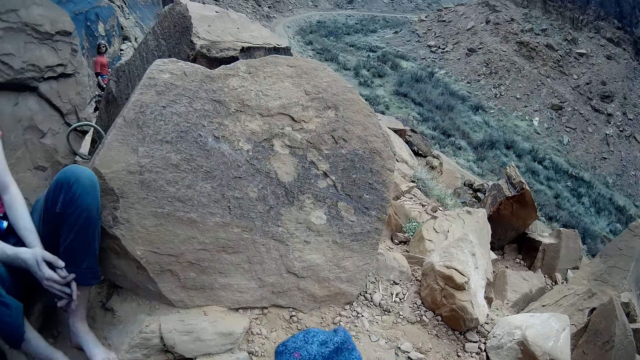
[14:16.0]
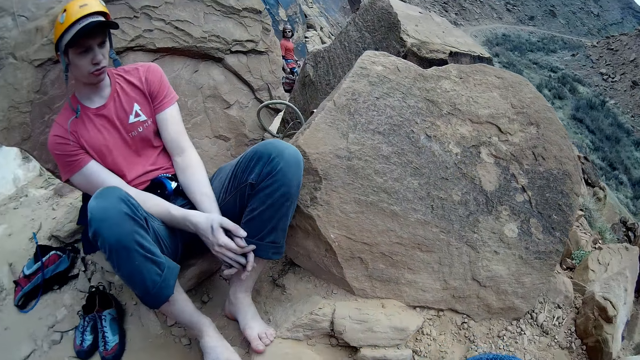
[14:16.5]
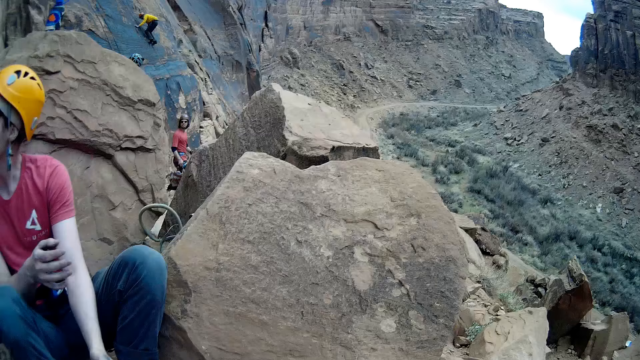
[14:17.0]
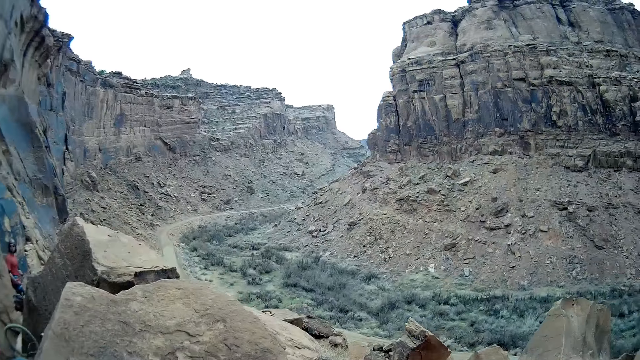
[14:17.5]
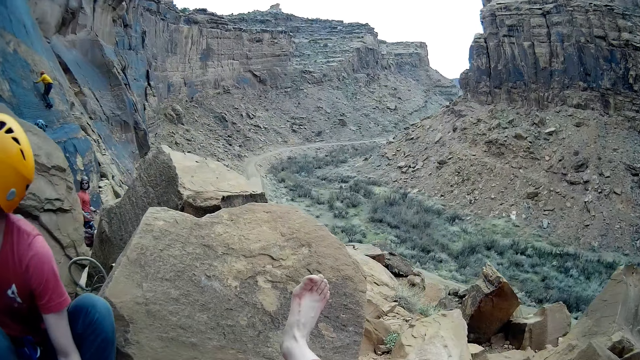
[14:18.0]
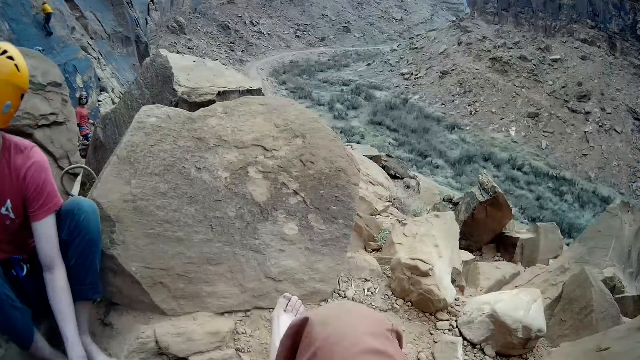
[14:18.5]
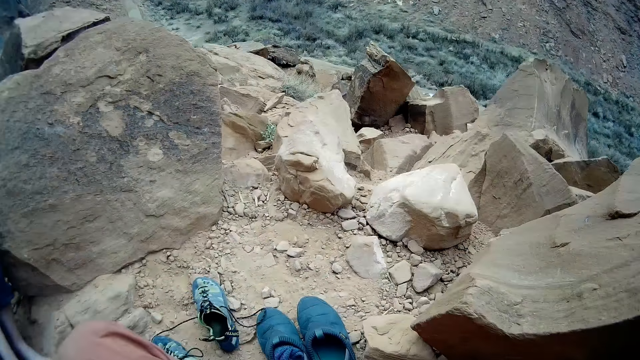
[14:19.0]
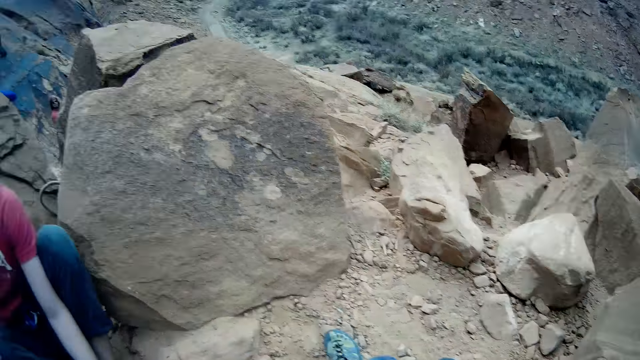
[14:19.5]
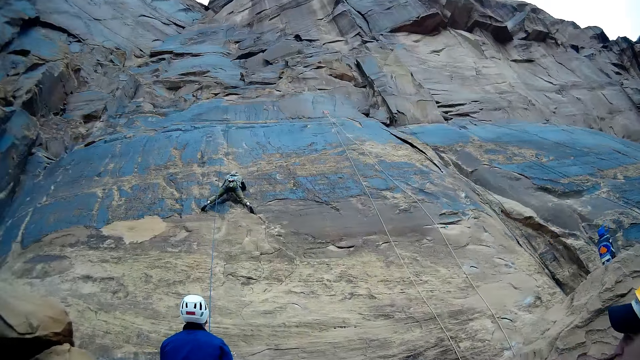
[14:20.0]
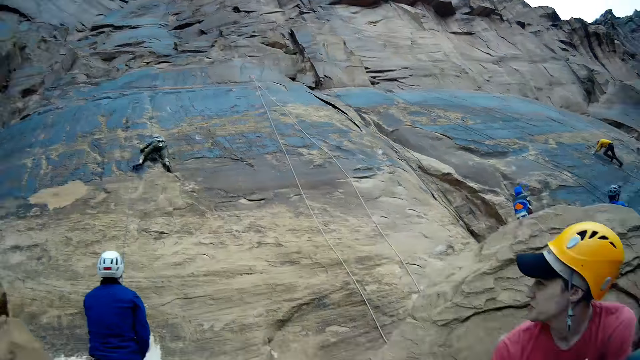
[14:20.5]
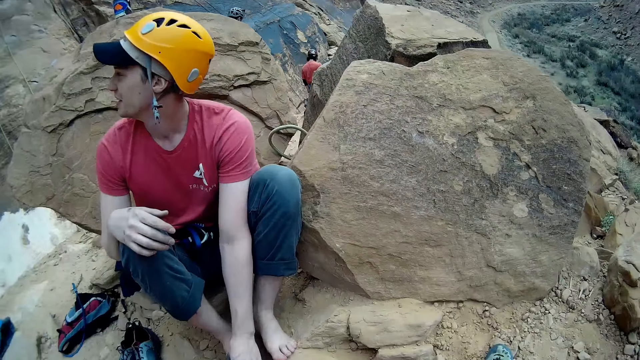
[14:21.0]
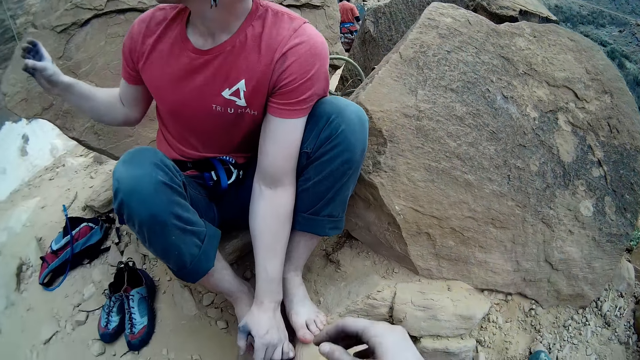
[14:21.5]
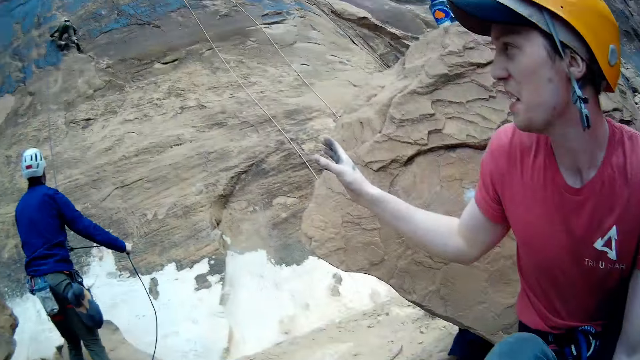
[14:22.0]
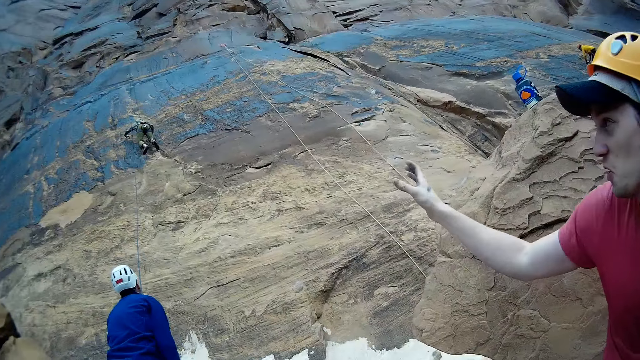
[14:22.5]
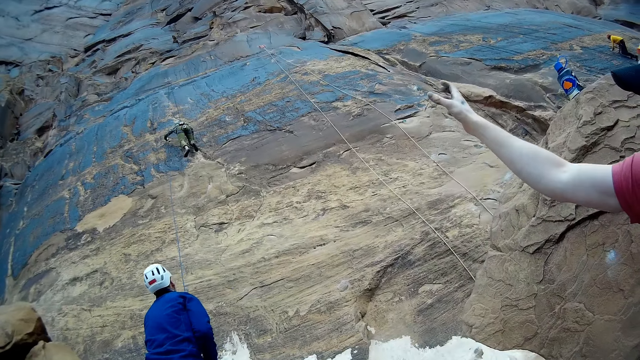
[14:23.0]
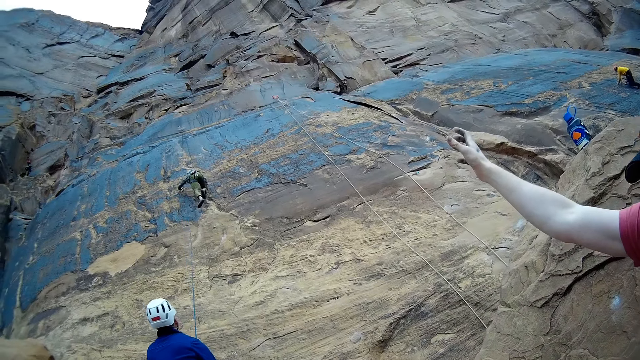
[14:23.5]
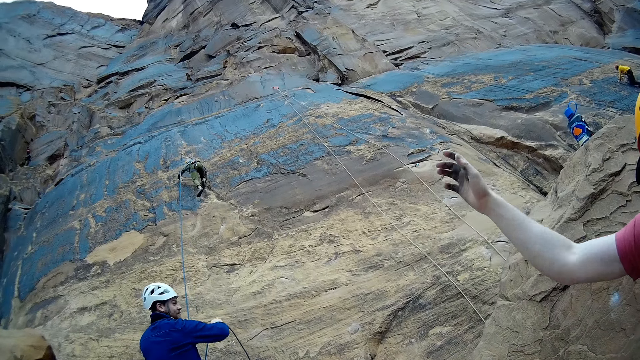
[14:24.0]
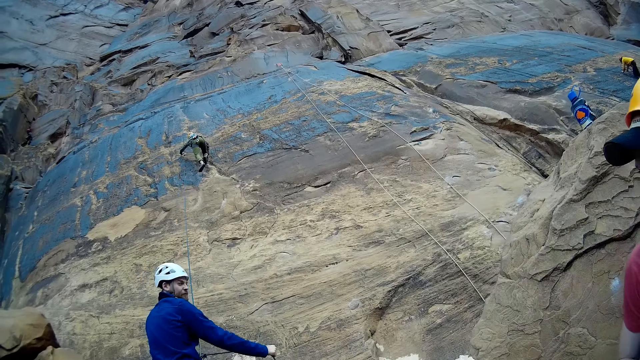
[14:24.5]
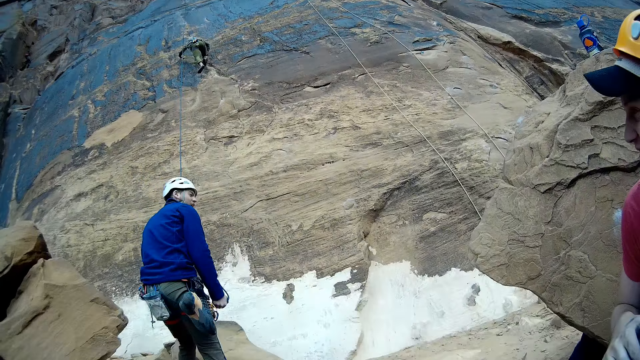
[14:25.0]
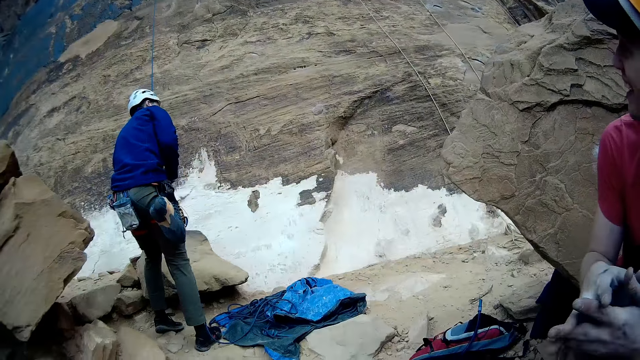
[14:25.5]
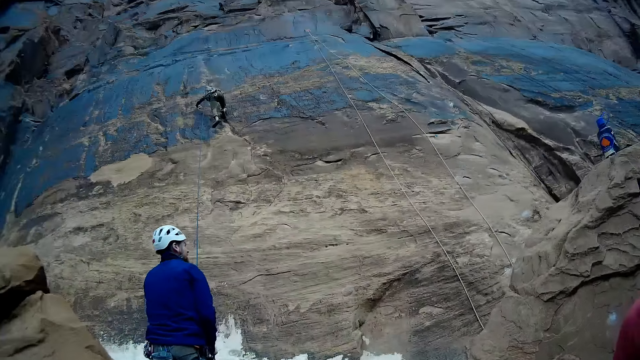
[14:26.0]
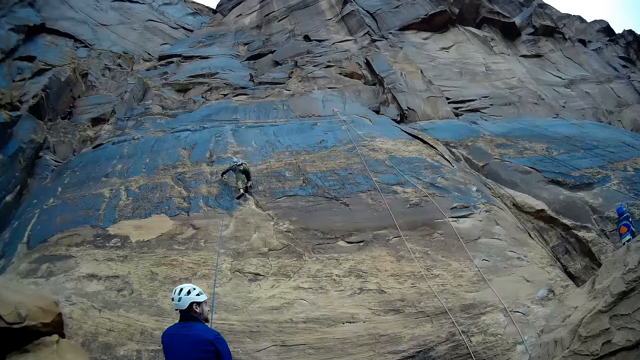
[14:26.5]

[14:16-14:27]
The camera wearer puts something in the shoe. He lifts his leg up. He looks at a person. The person climbs the rock. Another person talks to a third person and looks at the first person. The camera wearer lifts his hands.

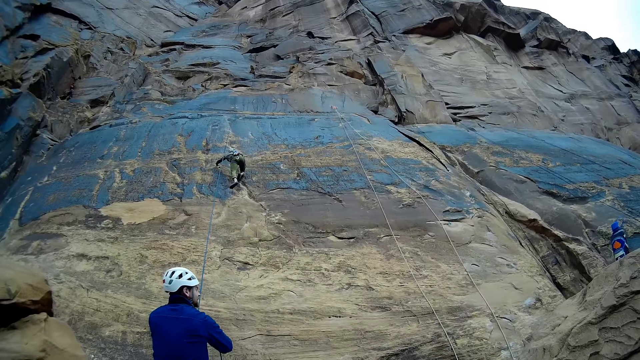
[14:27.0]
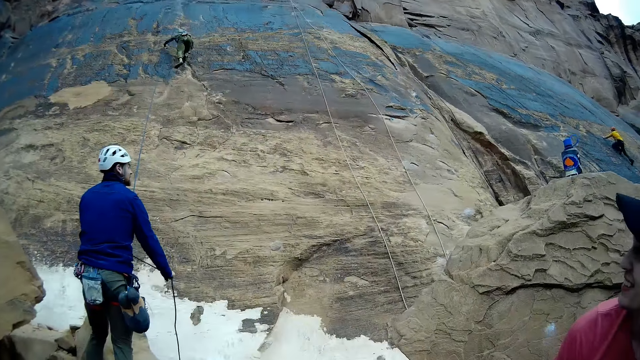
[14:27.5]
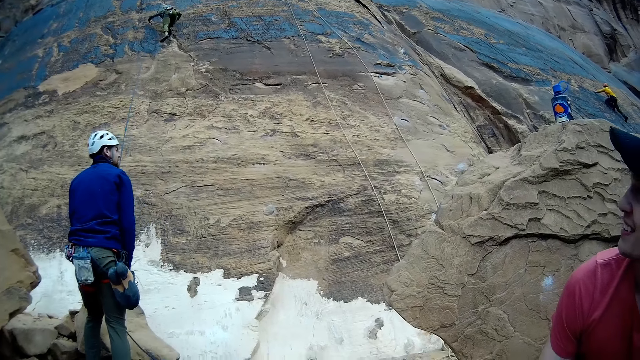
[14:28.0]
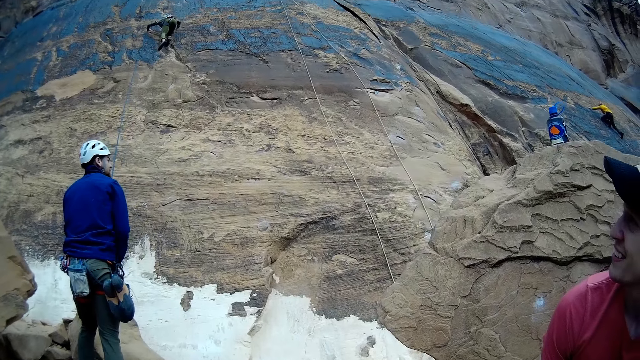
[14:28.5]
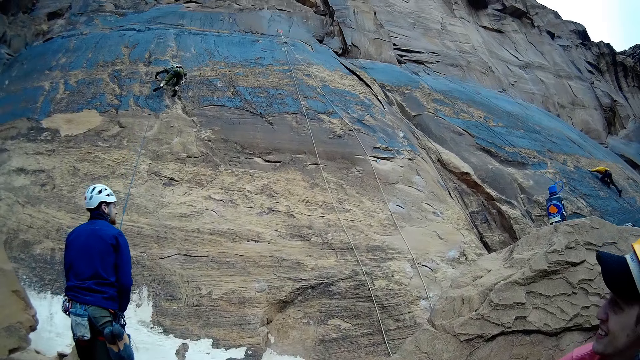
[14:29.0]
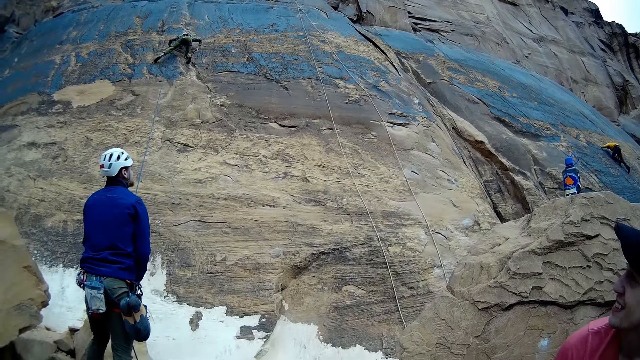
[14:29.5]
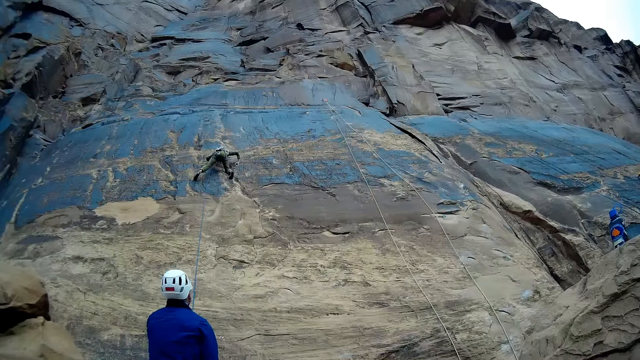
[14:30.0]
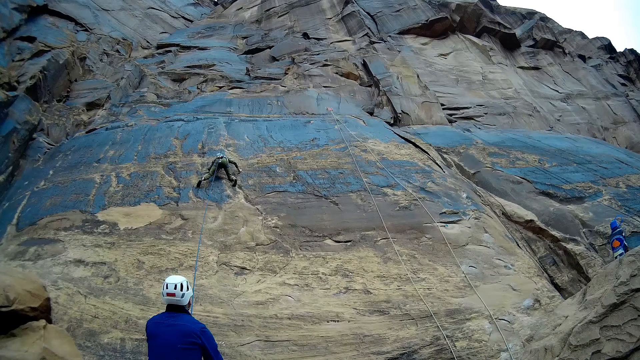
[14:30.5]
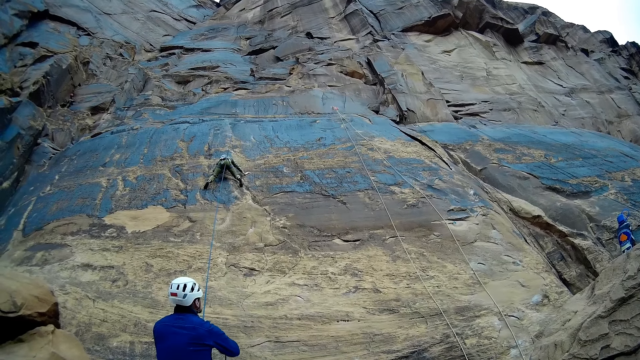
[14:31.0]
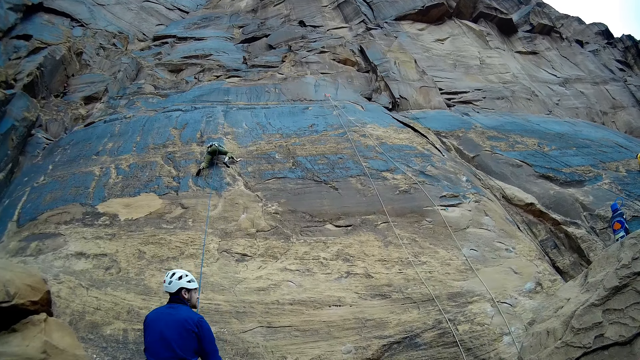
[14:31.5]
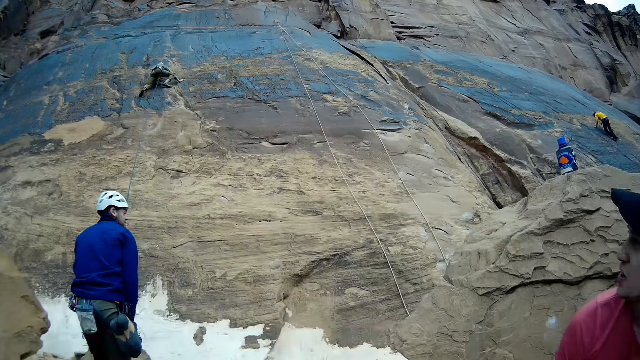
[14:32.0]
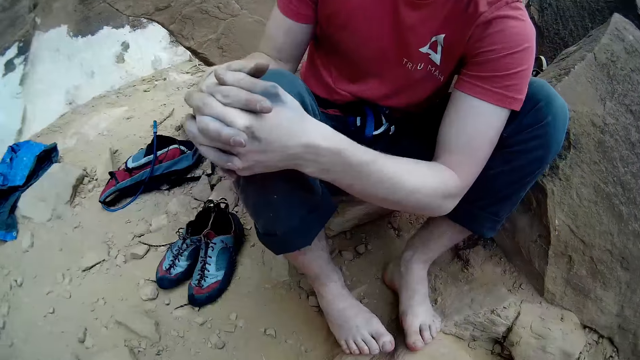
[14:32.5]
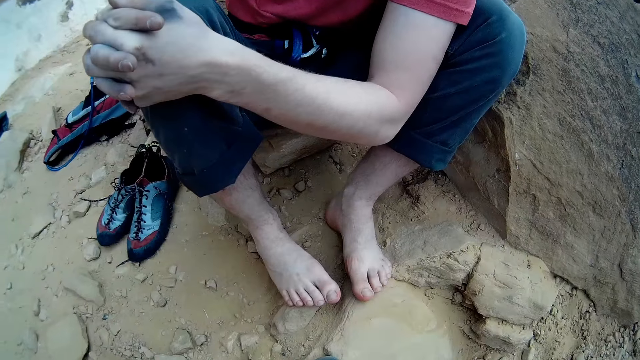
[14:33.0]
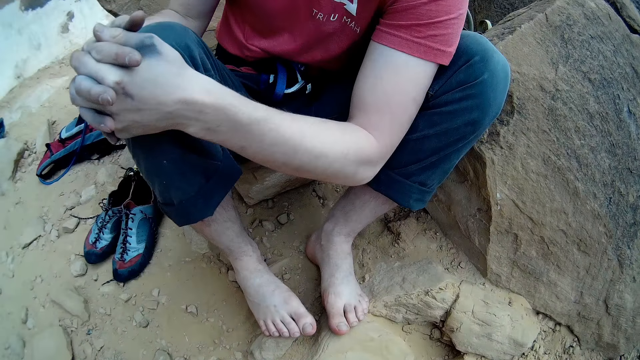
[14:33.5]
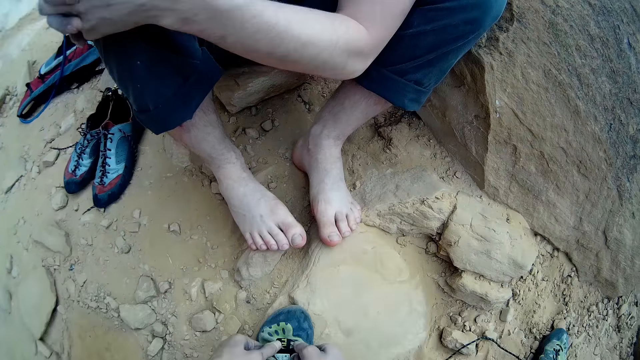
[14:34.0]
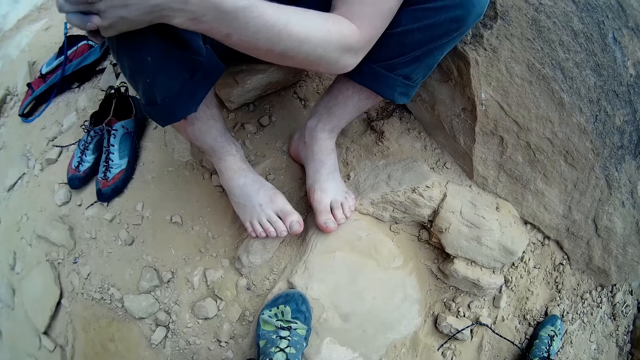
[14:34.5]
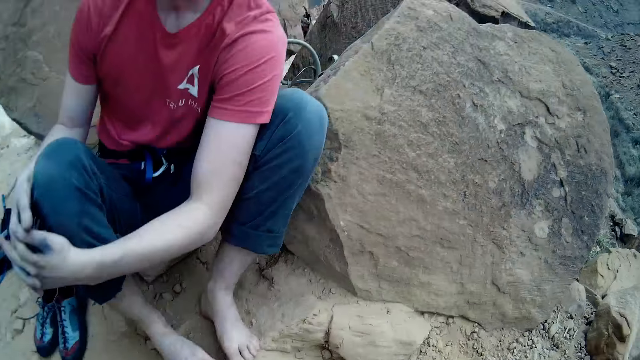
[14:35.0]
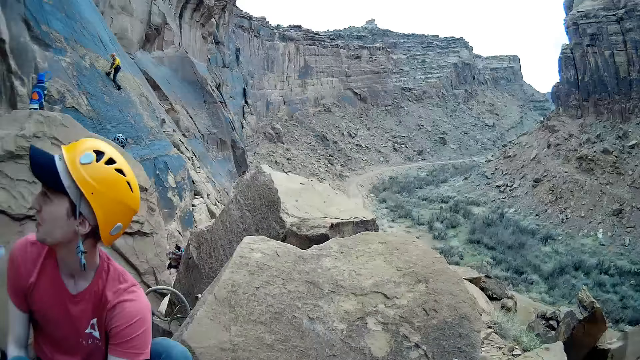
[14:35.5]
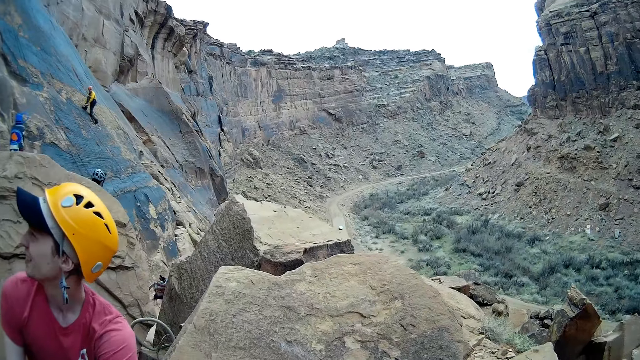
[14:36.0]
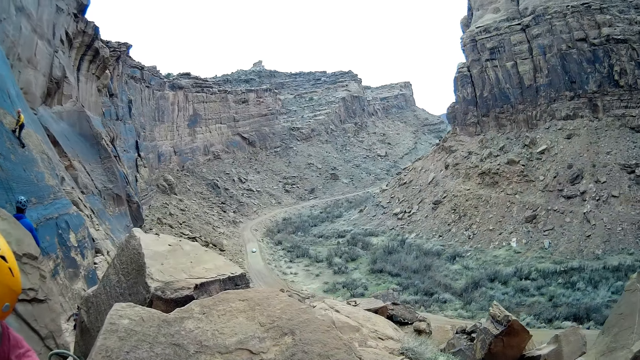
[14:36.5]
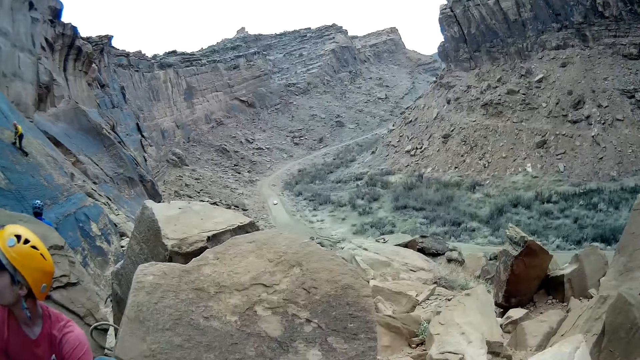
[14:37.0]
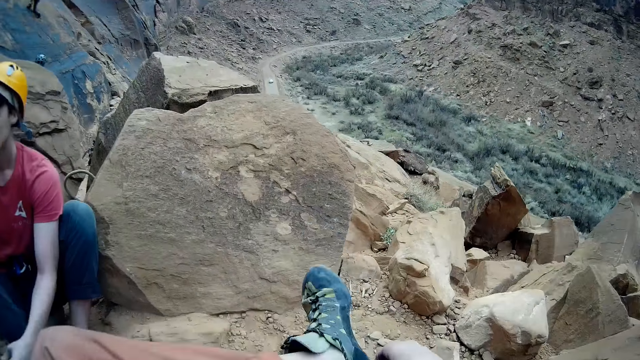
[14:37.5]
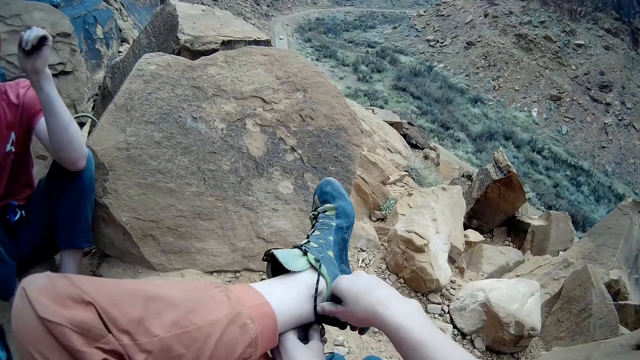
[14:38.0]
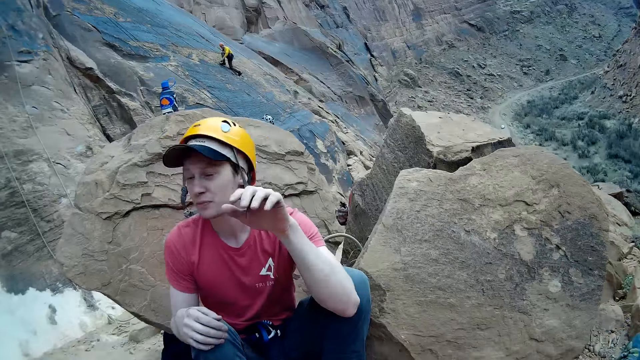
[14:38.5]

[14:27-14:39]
The camera wearer looks at a person and another person. The first person climbs the rock. The other person holds the rope. A third person looks at the first person. The camera wearer lifts his leg with the shoe. He puts on the shoes.
